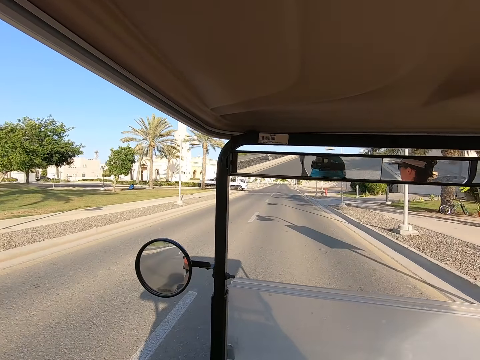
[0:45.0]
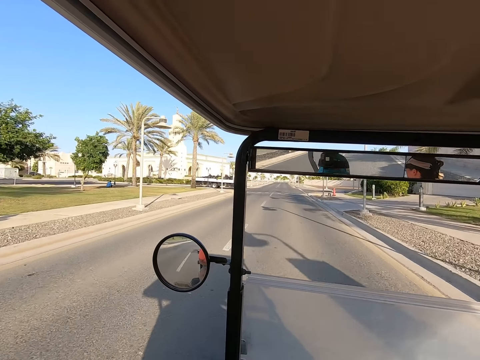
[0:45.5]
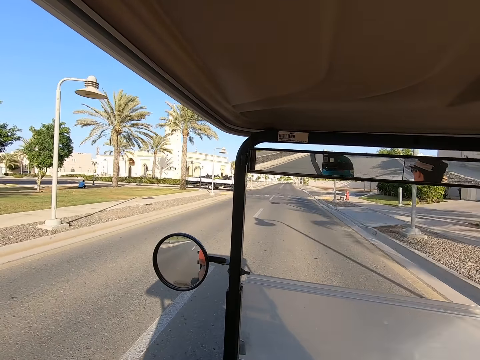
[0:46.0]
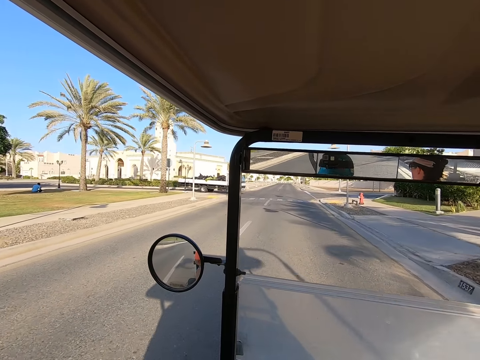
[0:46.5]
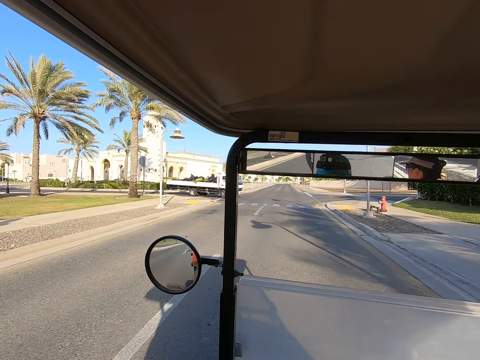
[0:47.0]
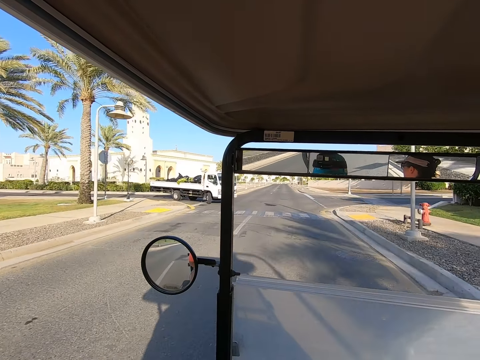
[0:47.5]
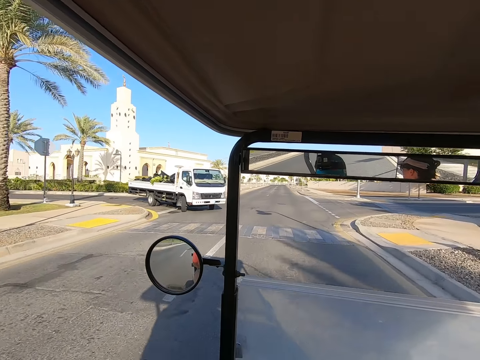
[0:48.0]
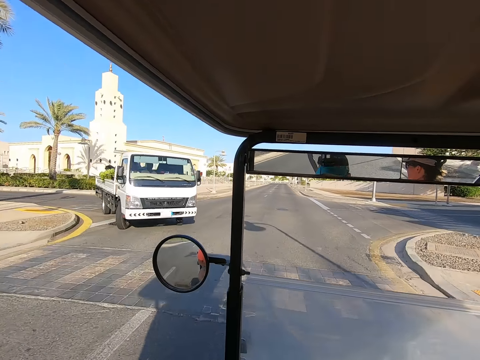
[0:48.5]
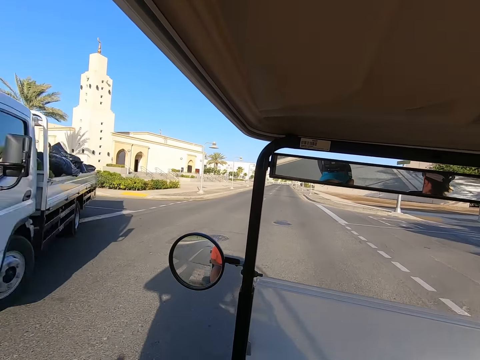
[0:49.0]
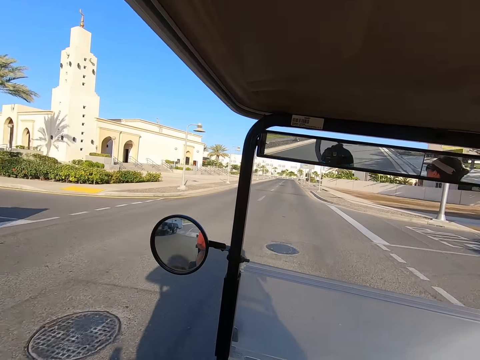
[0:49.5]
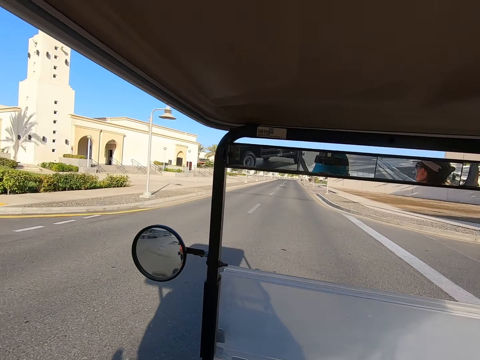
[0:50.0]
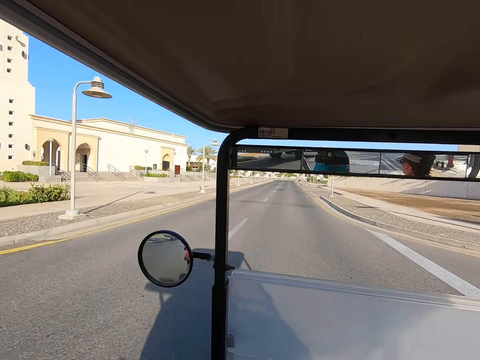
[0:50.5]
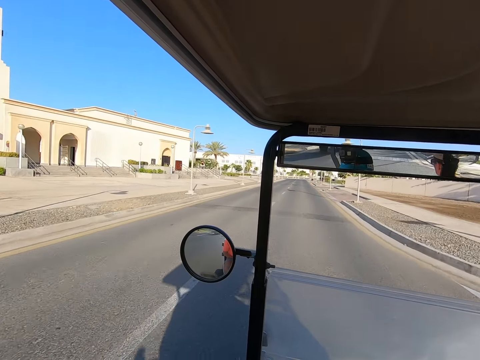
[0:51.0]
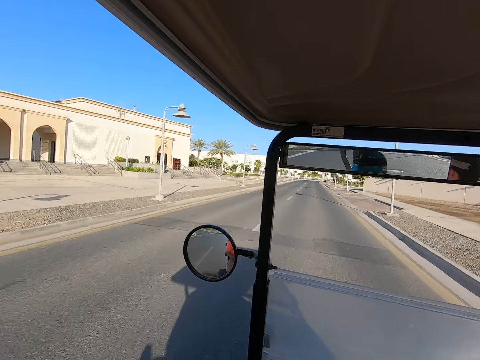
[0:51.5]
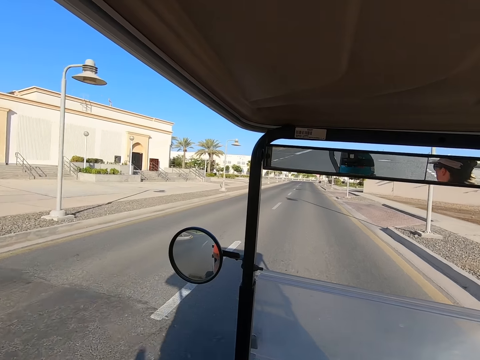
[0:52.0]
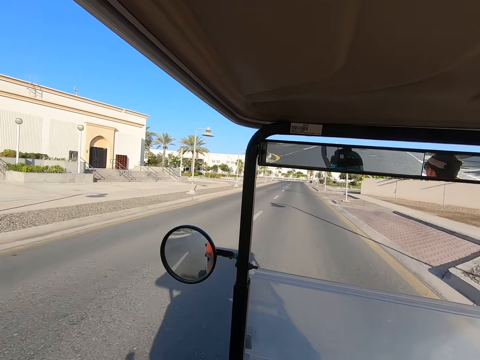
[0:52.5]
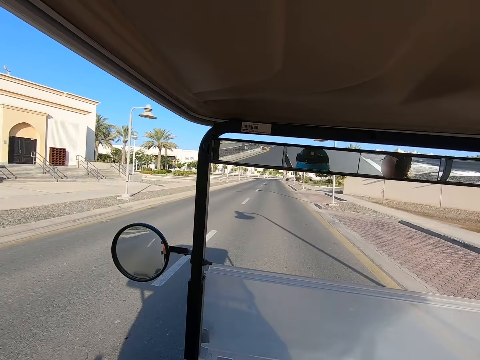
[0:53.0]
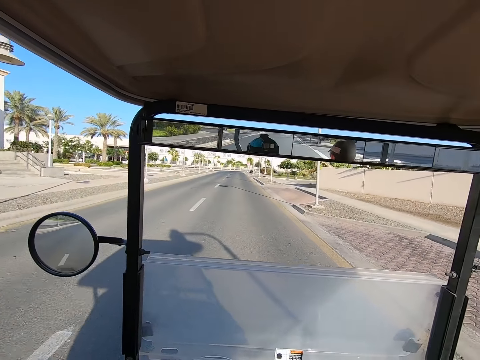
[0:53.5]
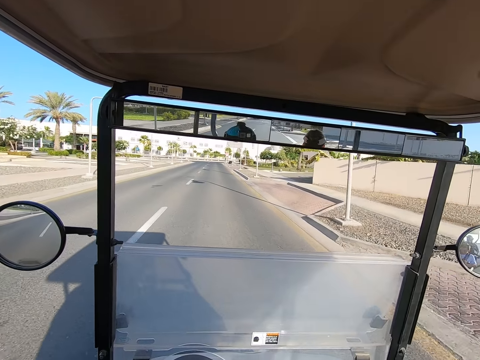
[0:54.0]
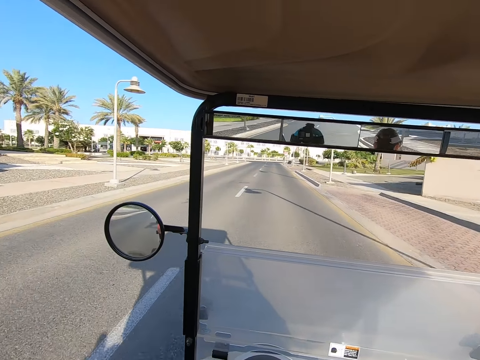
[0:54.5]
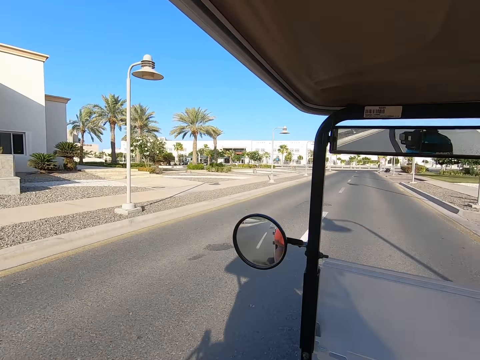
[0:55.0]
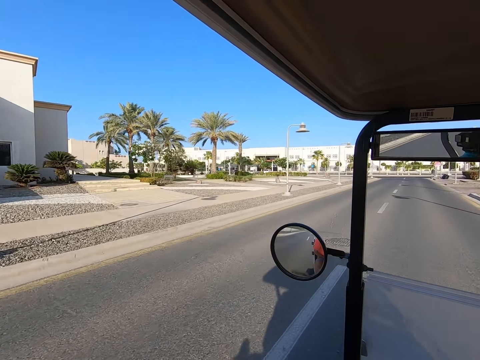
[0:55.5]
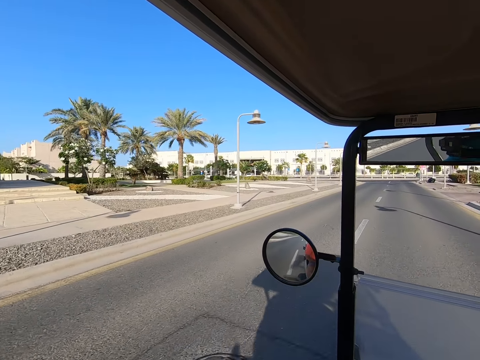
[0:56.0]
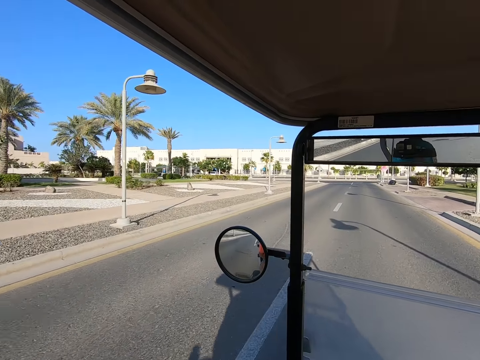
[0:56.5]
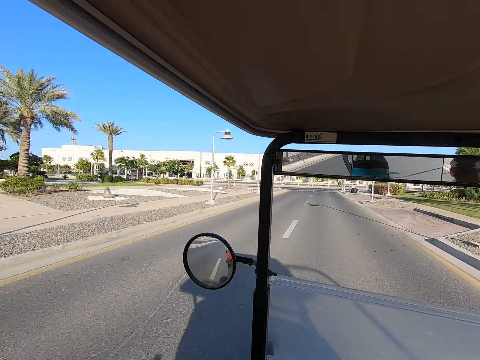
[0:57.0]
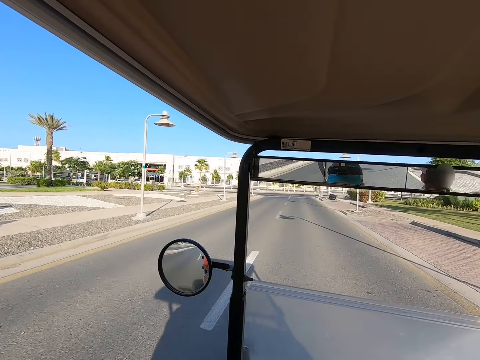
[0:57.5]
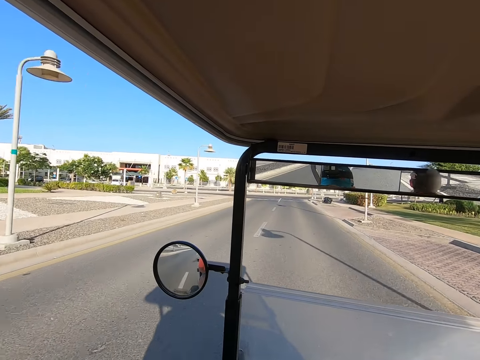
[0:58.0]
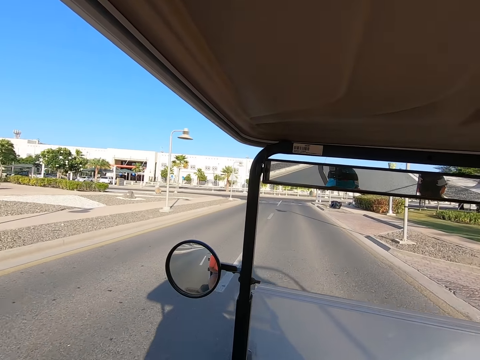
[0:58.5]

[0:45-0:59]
The camera wearer stares around on the road.

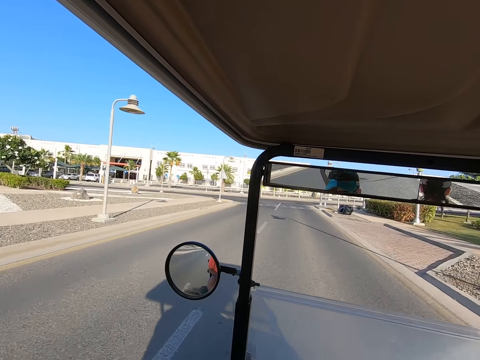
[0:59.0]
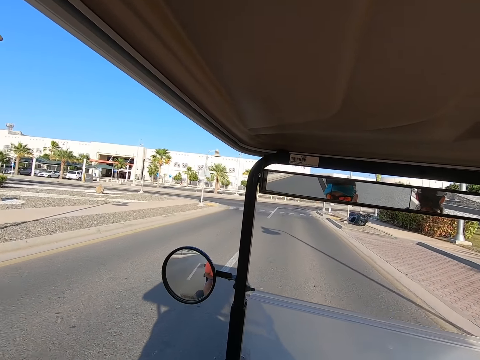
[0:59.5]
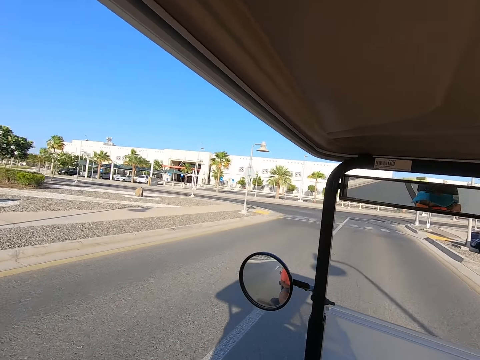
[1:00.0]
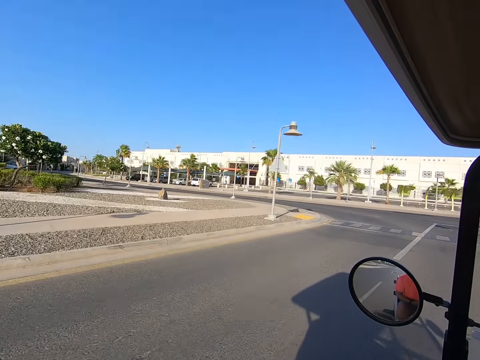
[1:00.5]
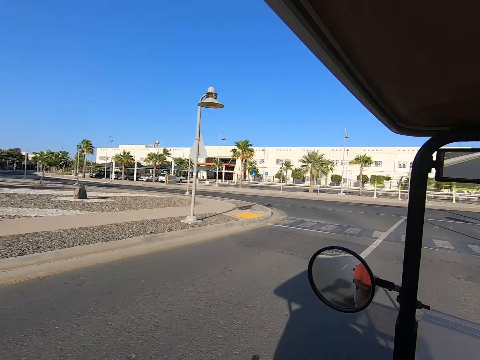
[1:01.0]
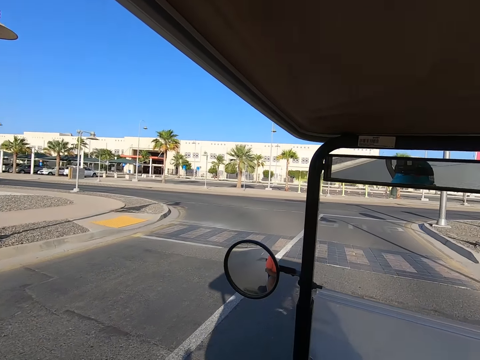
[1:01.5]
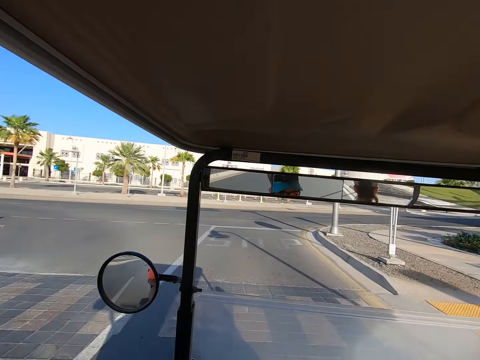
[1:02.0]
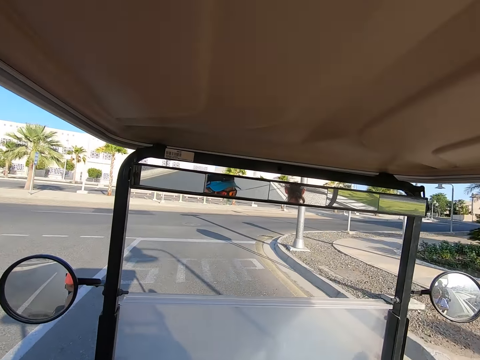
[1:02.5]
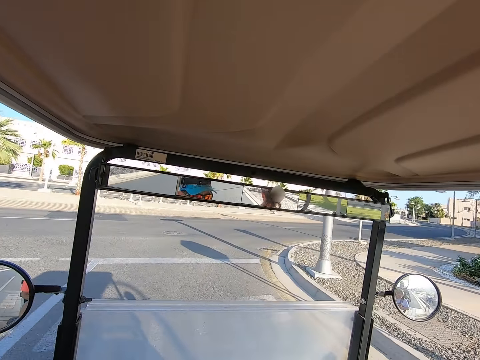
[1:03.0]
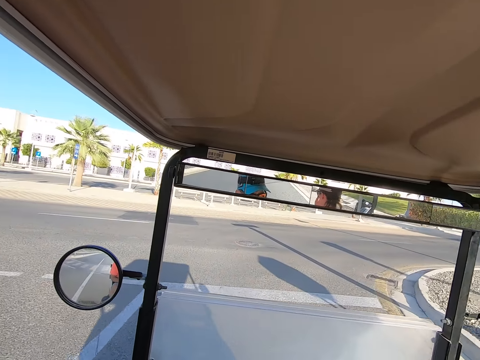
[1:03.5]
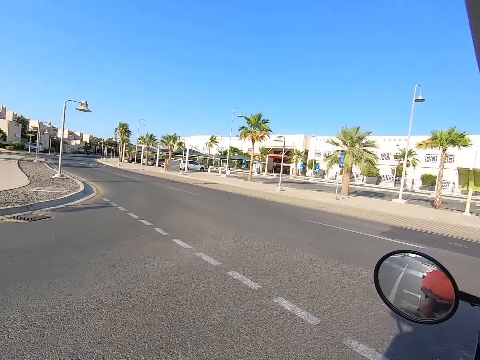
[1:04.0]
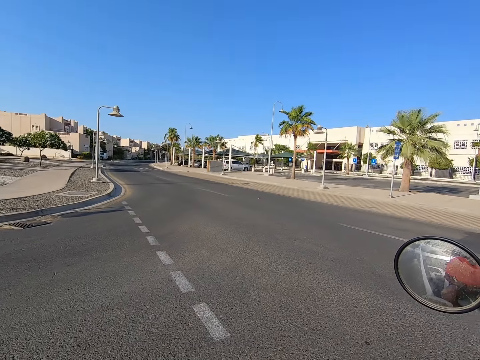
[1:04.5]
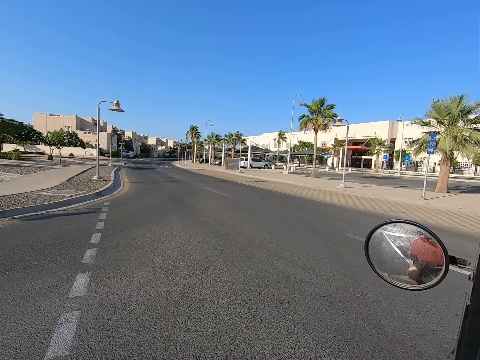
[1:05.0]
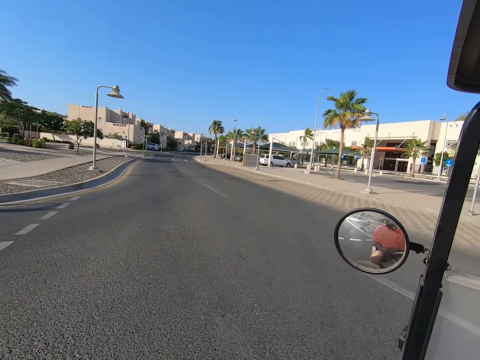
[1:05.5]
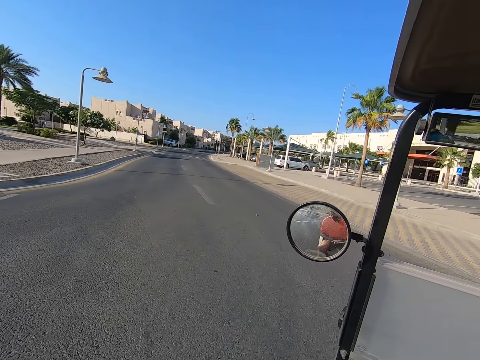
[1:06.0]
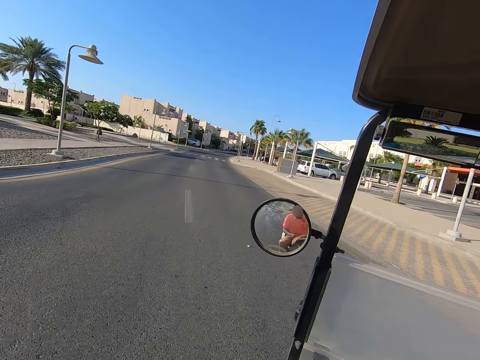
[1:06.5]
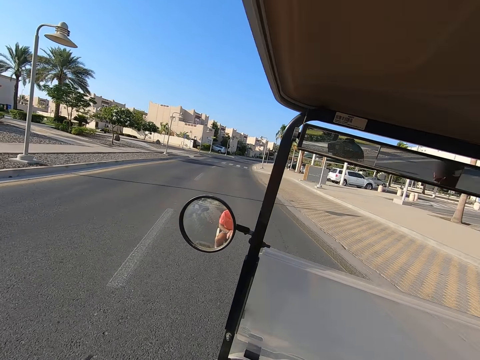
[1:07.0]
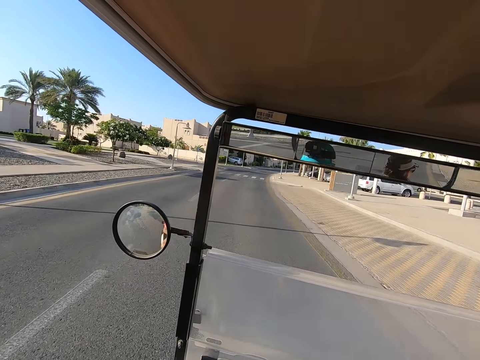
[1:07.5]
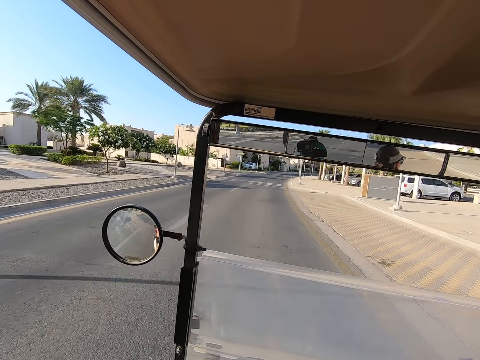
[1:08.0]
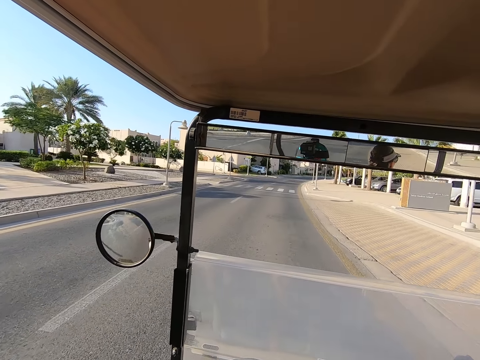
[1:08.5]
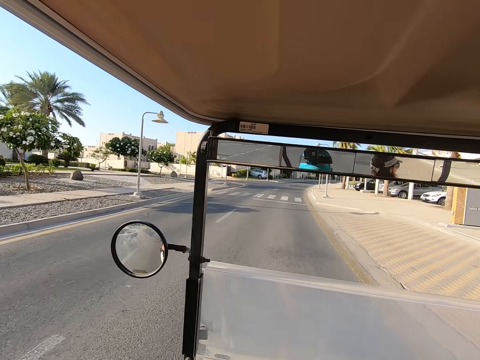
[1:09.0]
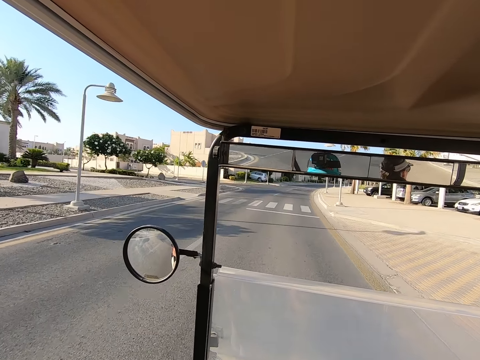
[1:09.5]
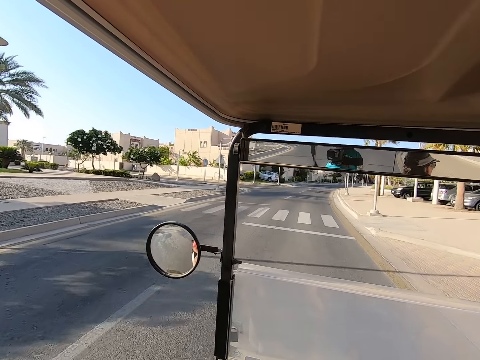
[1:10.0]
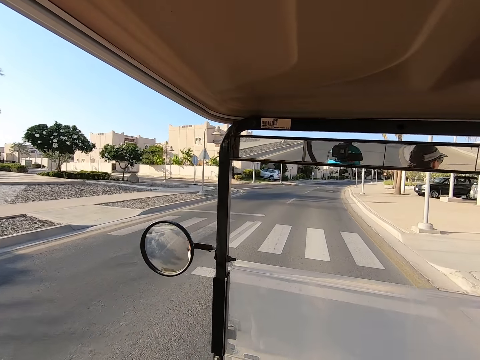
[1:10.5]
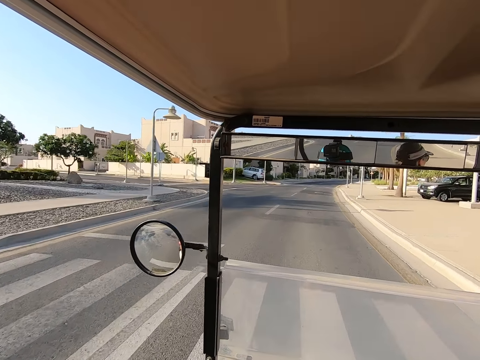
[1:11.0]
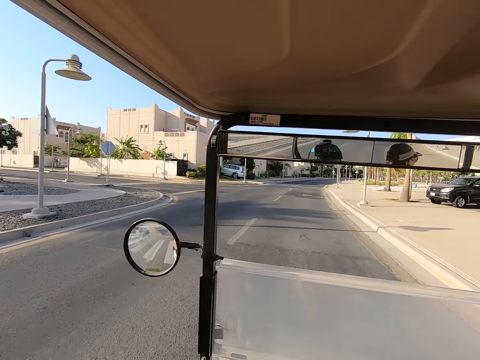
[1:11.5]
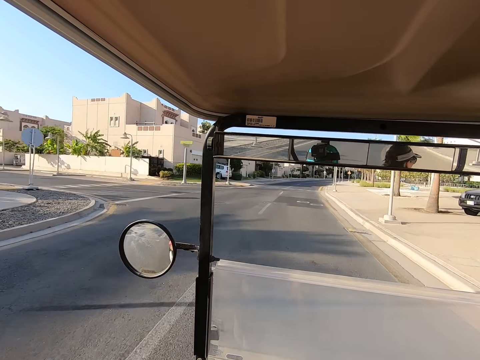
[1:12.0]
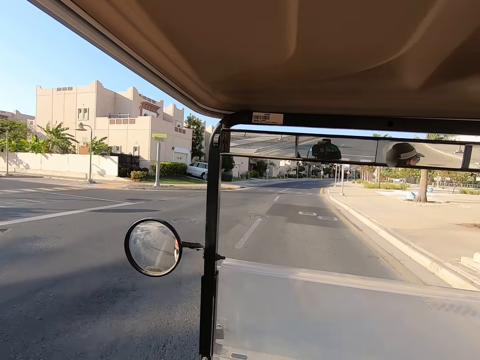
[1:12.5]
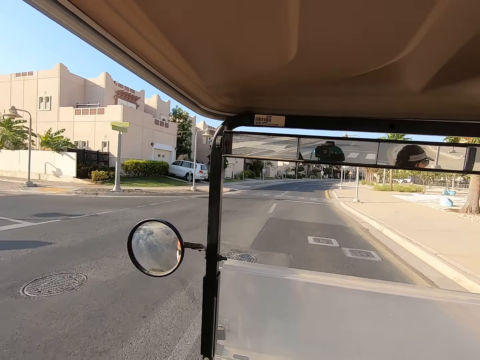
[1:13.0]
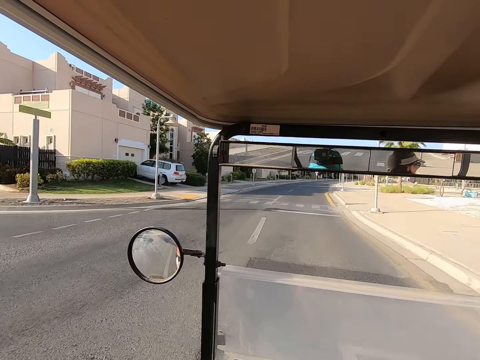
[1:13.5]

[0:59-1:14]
The camera wearer drives on the road.
